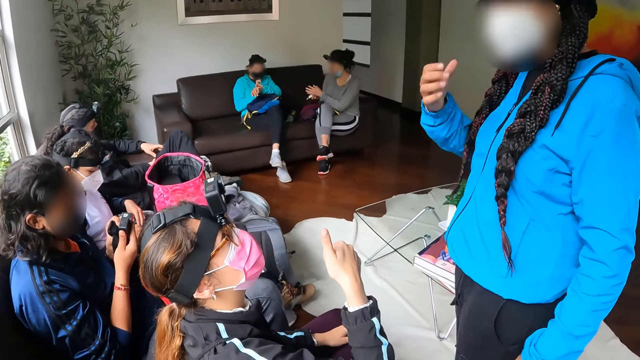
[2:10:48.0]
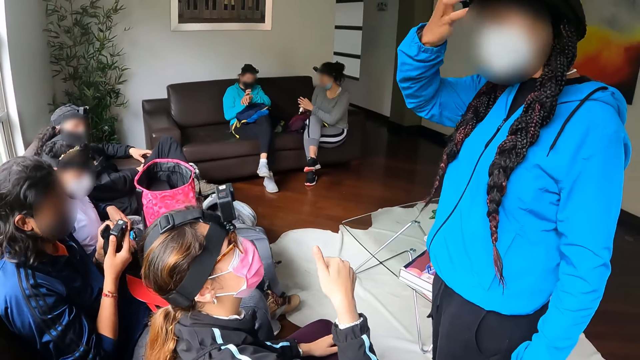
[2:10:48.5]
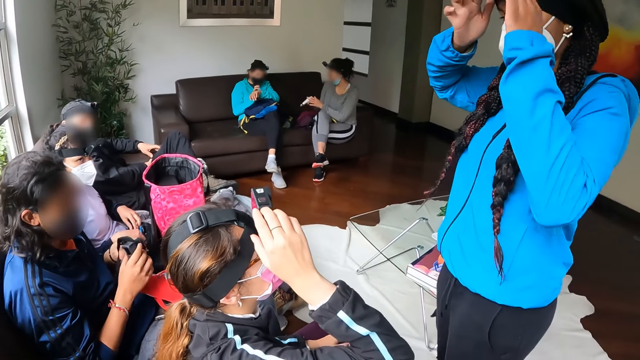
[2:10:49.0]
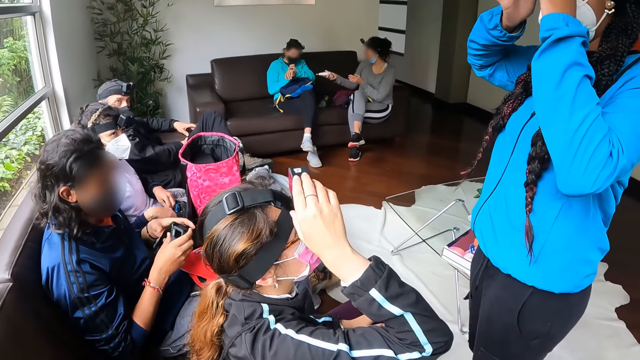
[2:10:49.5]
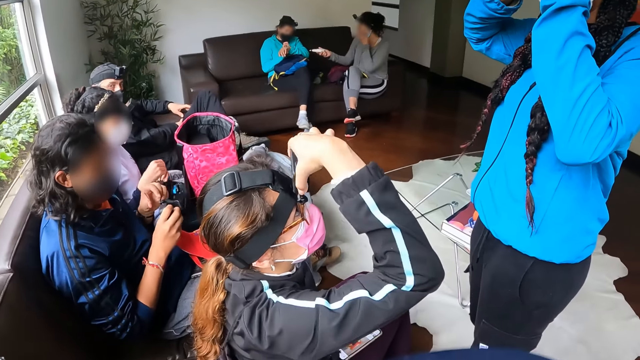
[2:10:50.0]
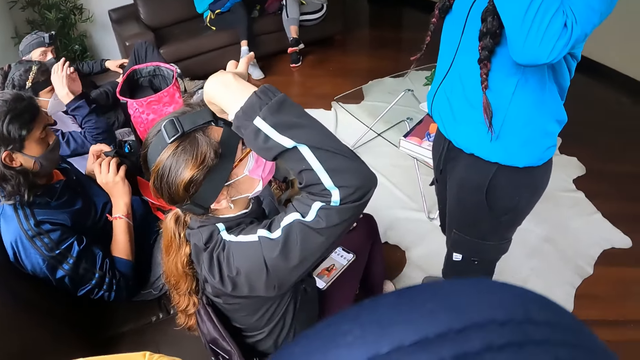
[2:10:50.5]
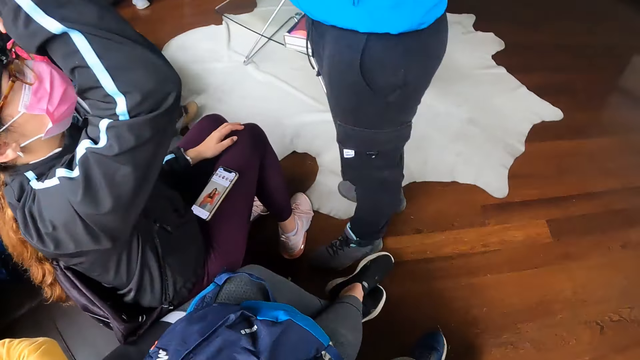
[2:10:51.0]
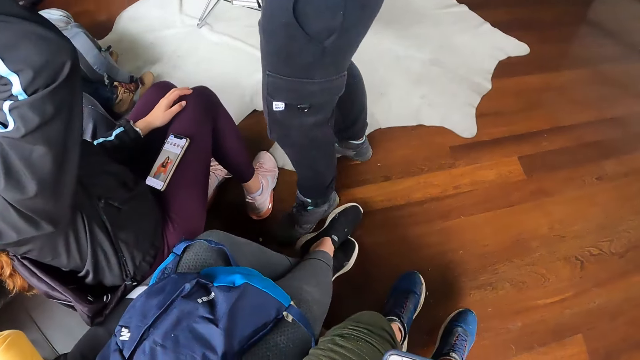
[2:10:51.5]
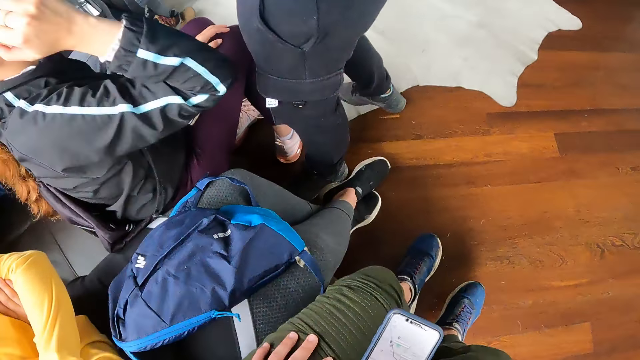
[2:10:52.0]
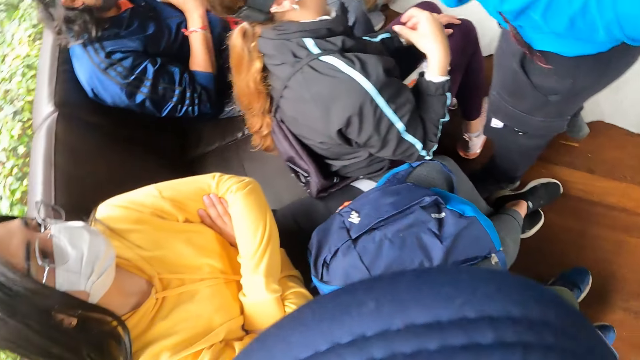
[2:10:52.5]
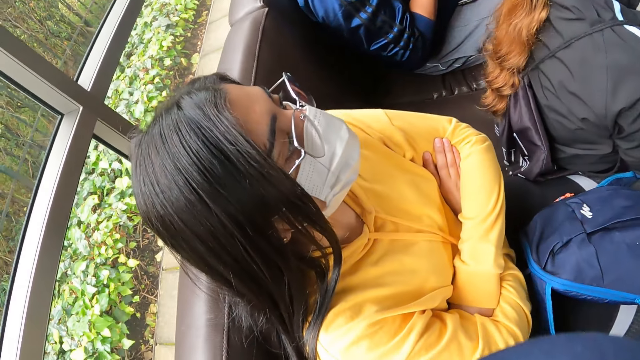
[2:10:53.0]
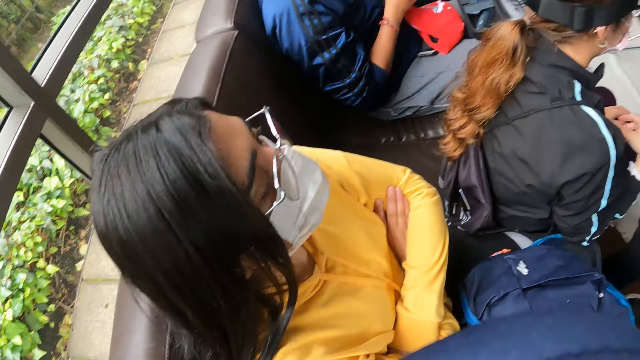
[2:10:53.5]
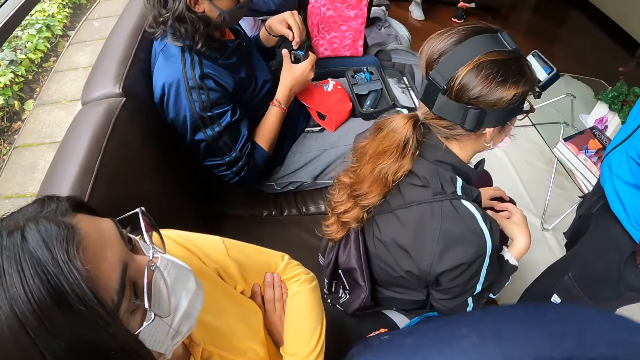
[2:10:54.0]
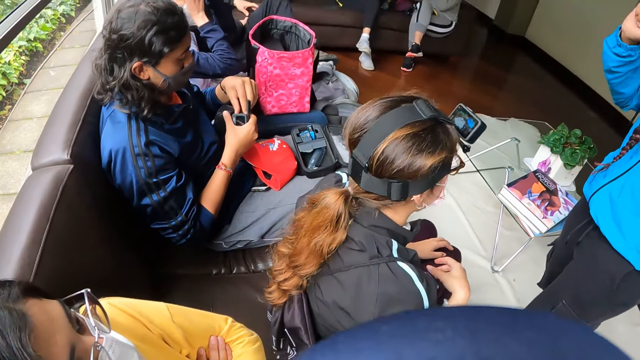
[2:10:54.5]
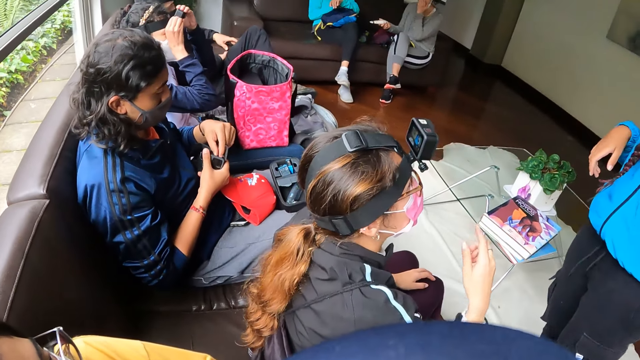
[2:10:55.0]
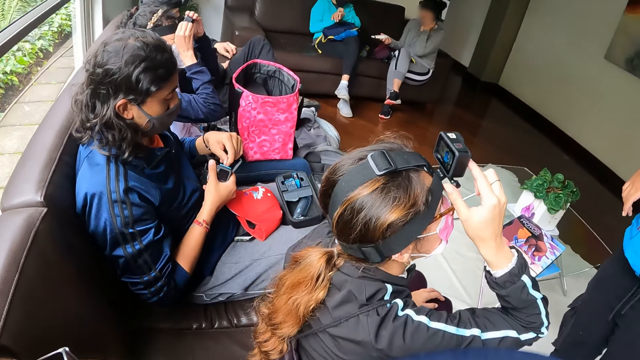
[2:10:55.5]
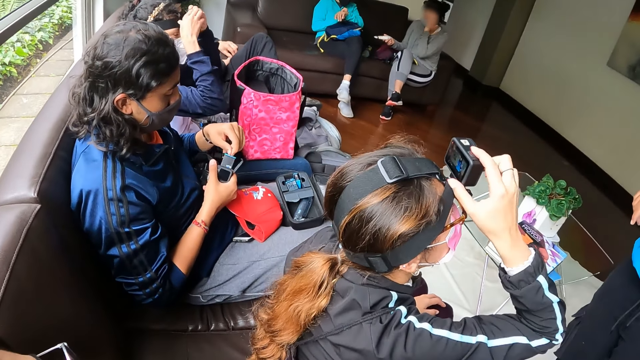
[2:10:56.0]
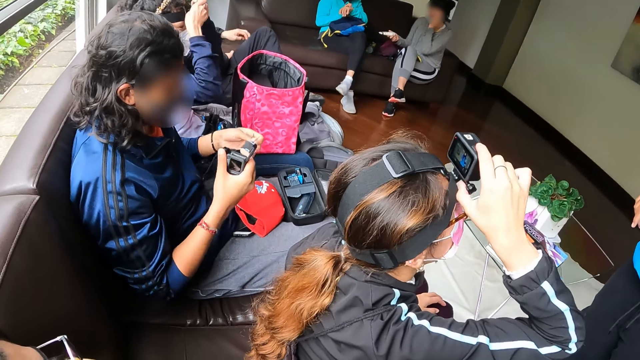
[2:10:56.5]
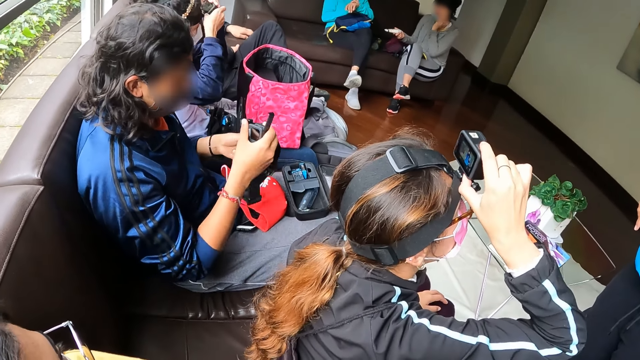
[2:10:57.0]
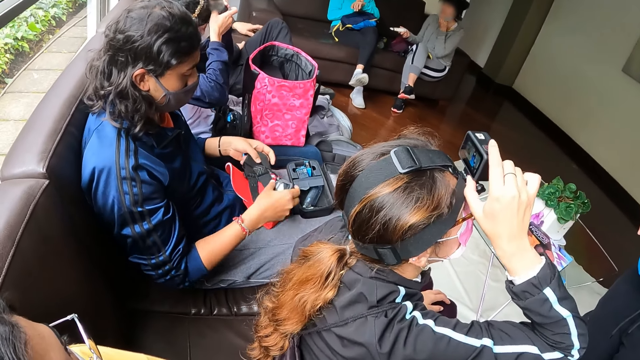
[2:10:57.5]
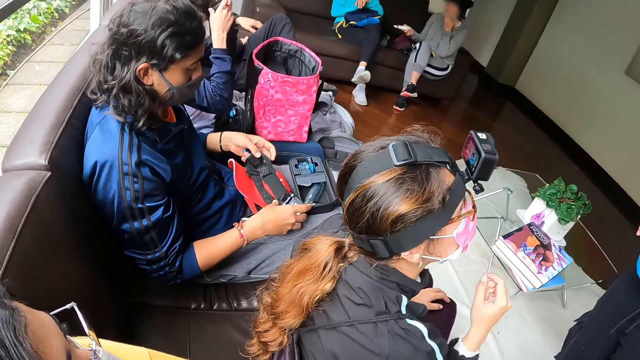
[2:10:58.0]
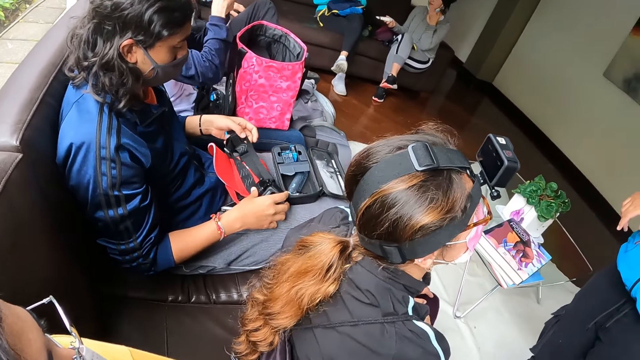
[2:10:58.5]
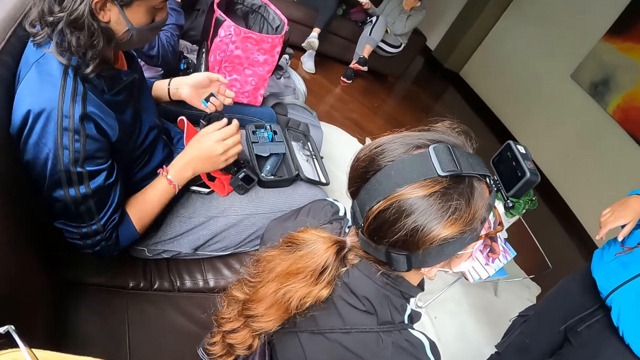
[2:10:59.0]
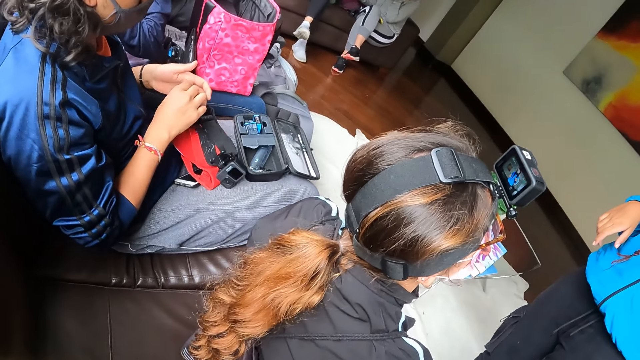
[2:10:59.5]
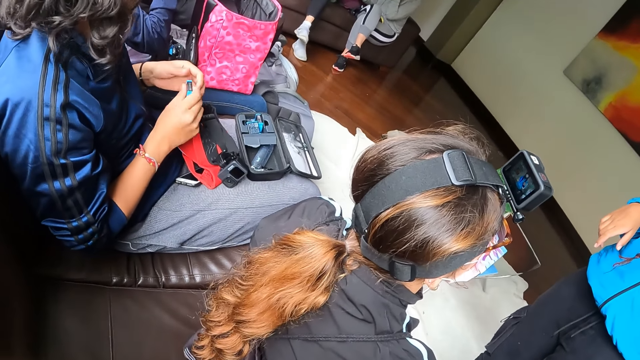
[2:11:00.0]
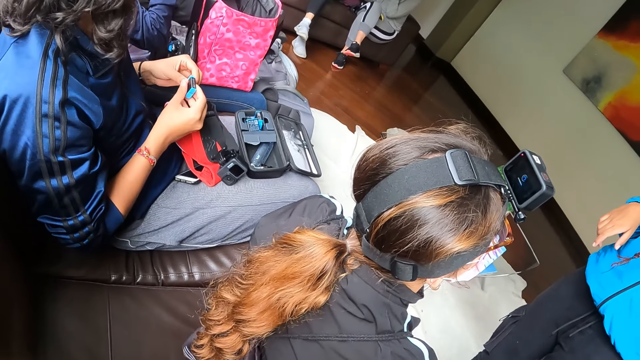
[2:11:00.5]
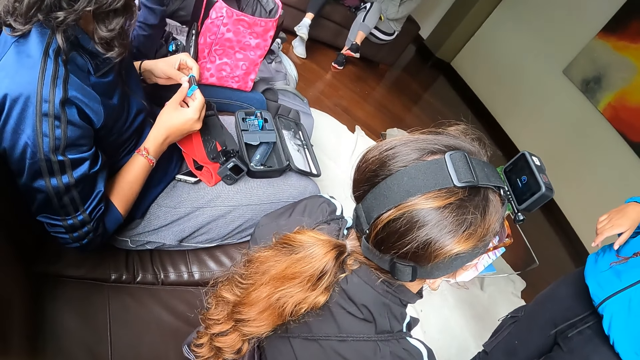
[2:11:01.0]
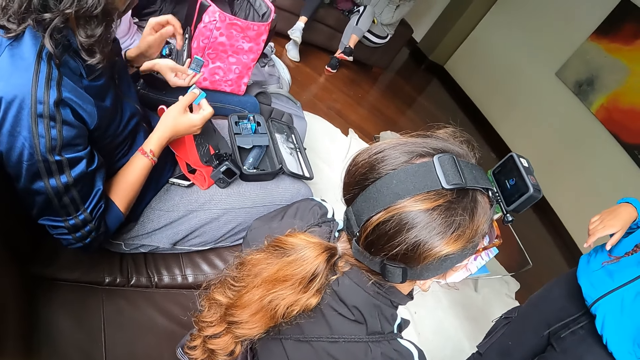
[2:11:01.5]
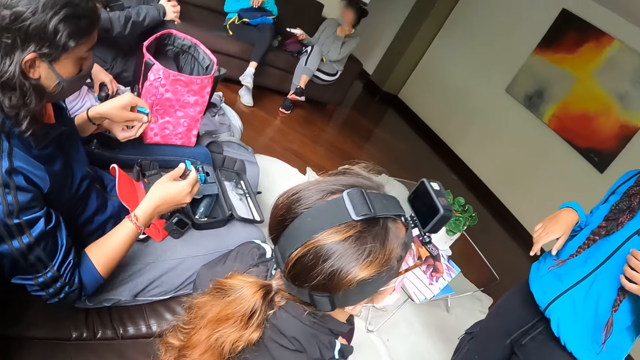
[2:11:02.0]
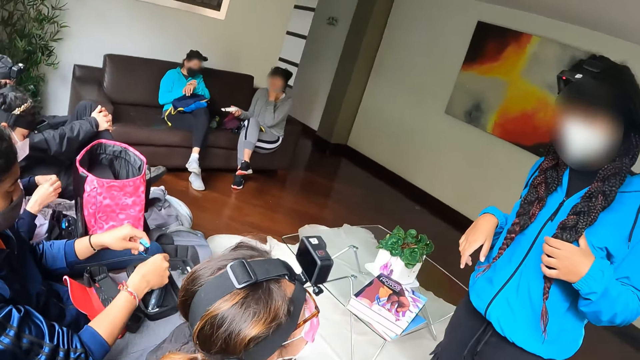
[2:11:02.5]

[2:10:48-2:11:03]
A woman converses with another woman. A third woman touches the camera on her head with her right hand. A fourth woman lifts the right hand. The third woman touches the camera on her head with her left hand. The first woman converses with the second woman again. A fifth woman moves both hands. A sixth woman adjusts a camera on her head with both hands. The camera wearer looks around. The fourth woman makes a step. The camera wearer looks around again. The first woman looks at the camera. A seventh woman sets the camera on her head with her right hand. The first woman converses with the second woman. A man removes a battery from the camera with his left hand. The third woman touches the camera. The fifth woman touches the camera. The man holds a camera strap with his left hand and drops the camera on his lap with both hands. The first woman converses with the second woman. The camera wearer looks around. The man picks the battery from his left hand with his right hand. The third woman converses with the fifth woman. The man holds the camera battery with both hands. The sixth woman gives the man a camera battery with her right hand. The third woman picks a battery from the fifth woman. The man collects the camera battery with his left hand. The camera wearer looks around. The third woman drops the camera batteries into a black box with both hands.
